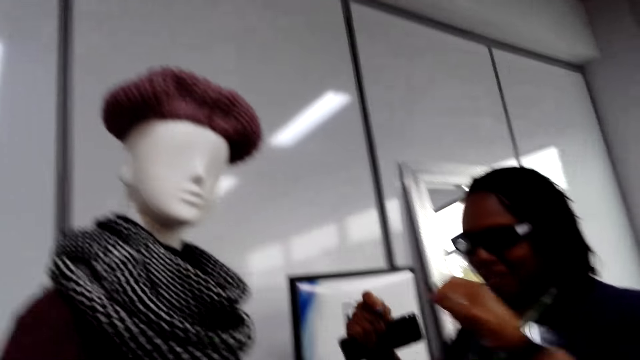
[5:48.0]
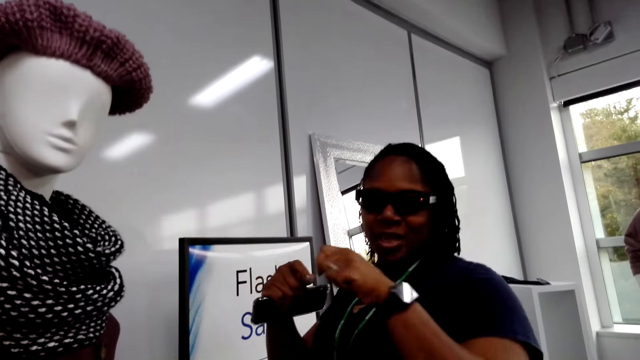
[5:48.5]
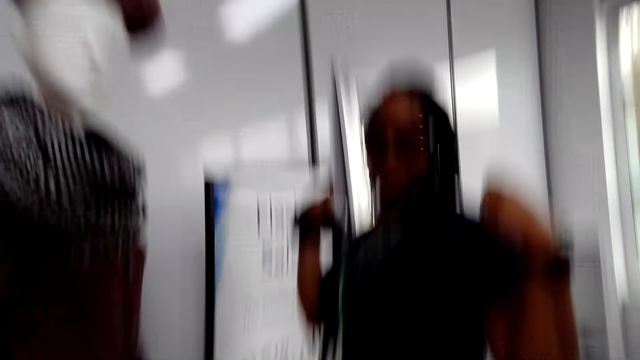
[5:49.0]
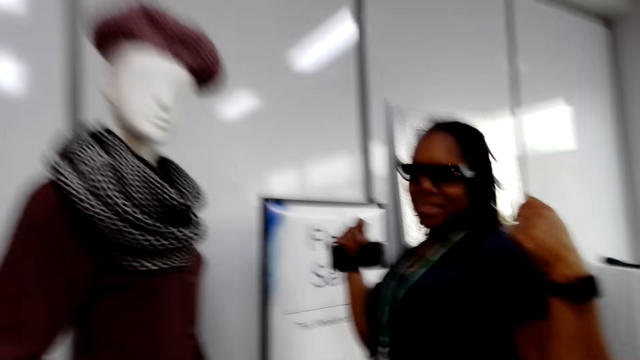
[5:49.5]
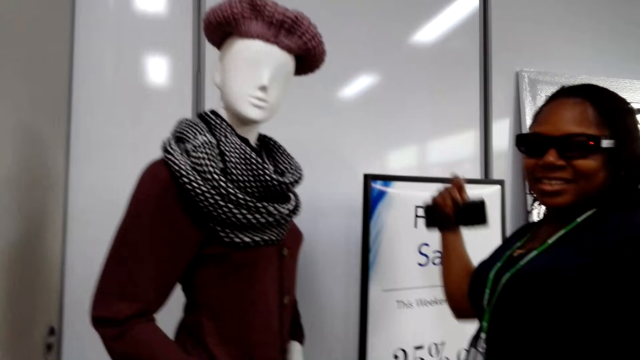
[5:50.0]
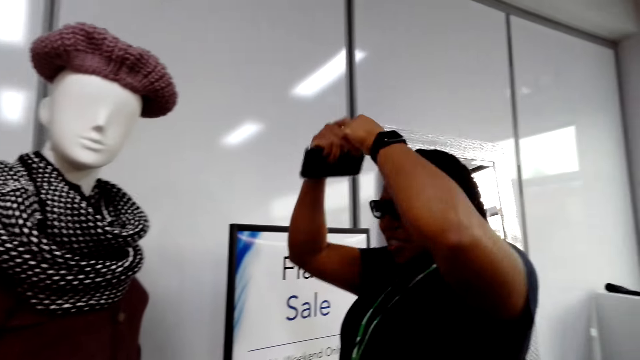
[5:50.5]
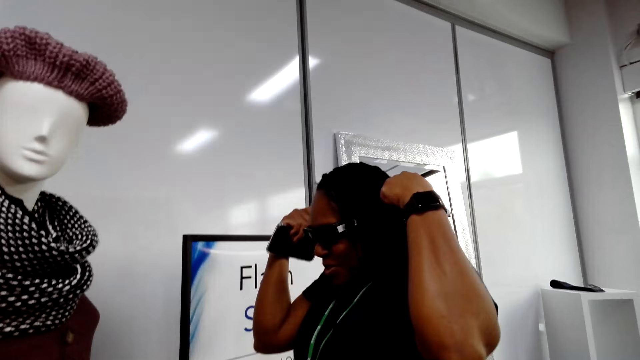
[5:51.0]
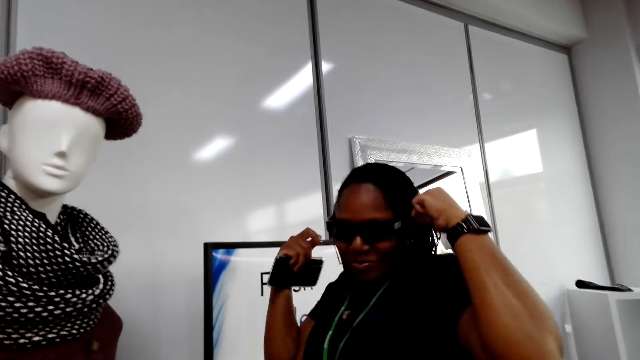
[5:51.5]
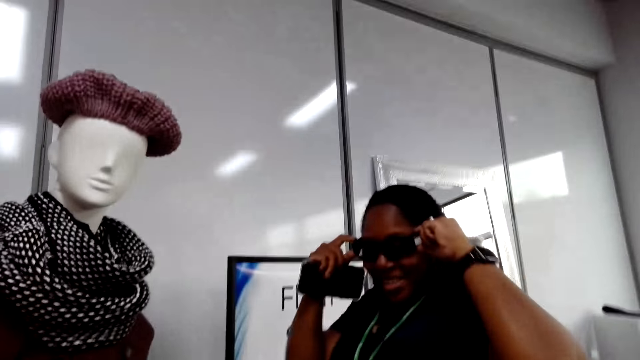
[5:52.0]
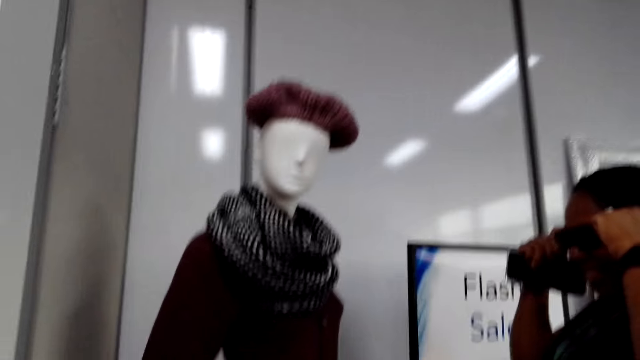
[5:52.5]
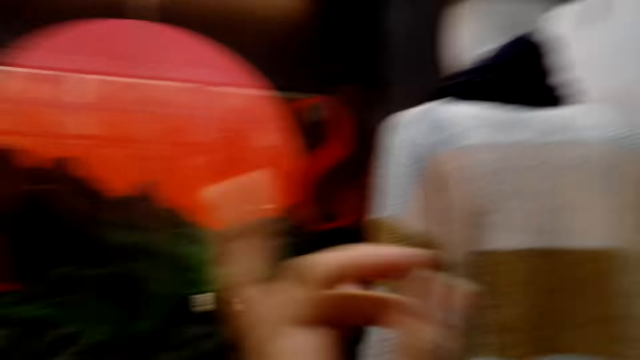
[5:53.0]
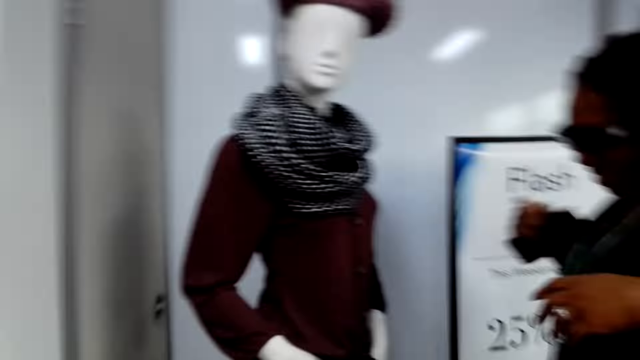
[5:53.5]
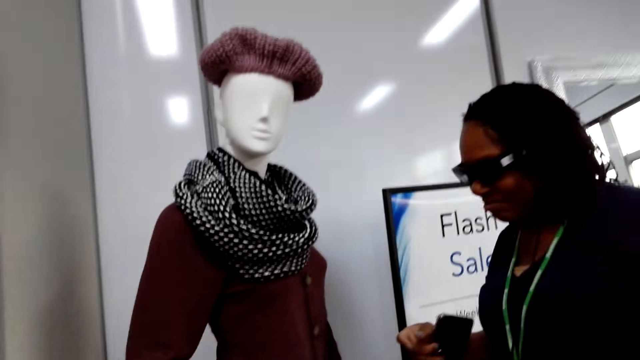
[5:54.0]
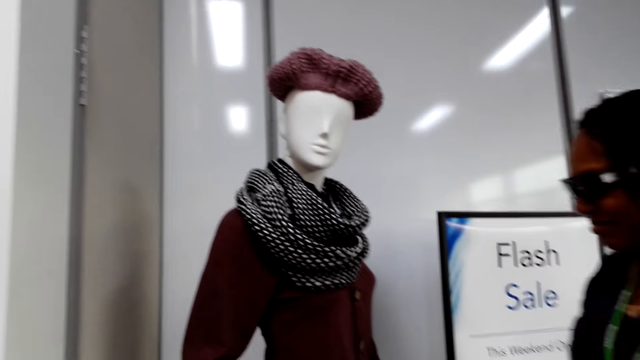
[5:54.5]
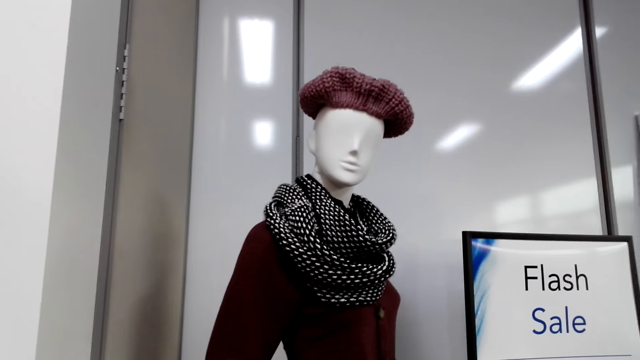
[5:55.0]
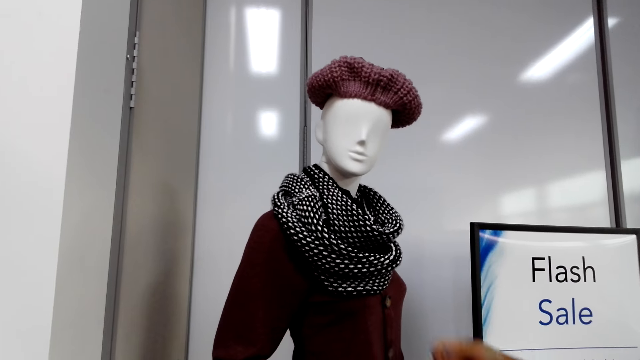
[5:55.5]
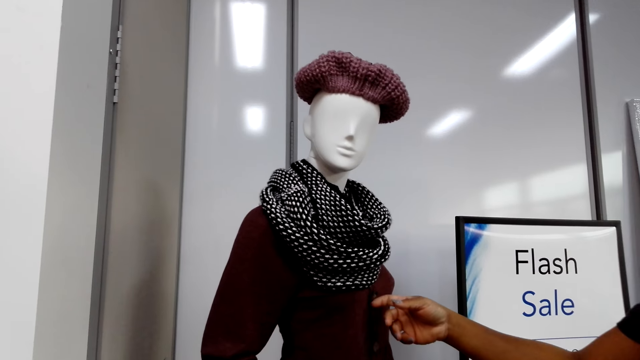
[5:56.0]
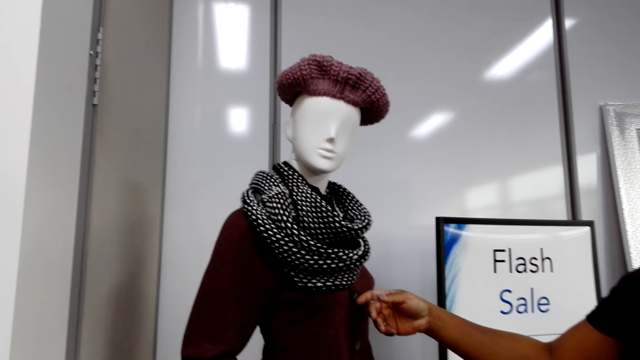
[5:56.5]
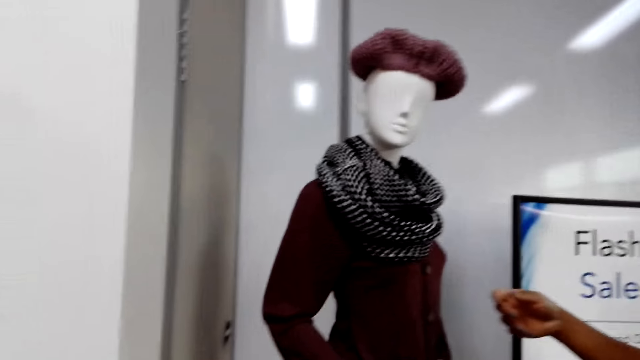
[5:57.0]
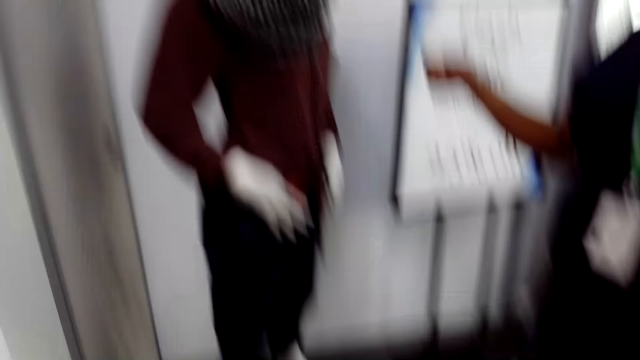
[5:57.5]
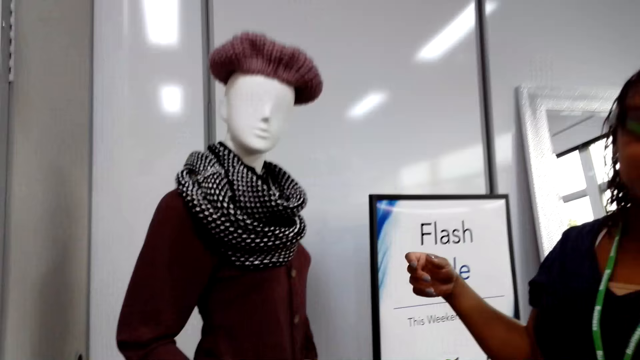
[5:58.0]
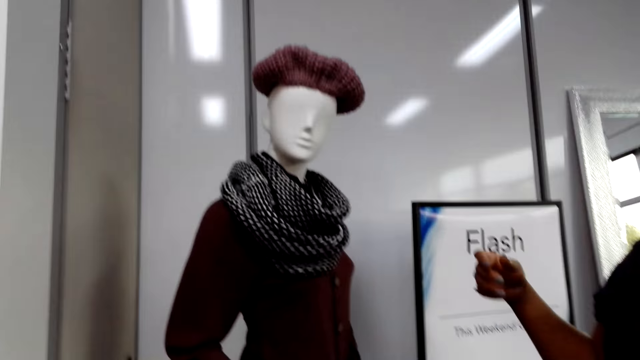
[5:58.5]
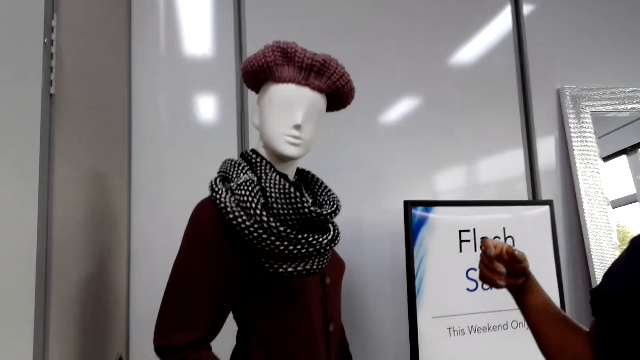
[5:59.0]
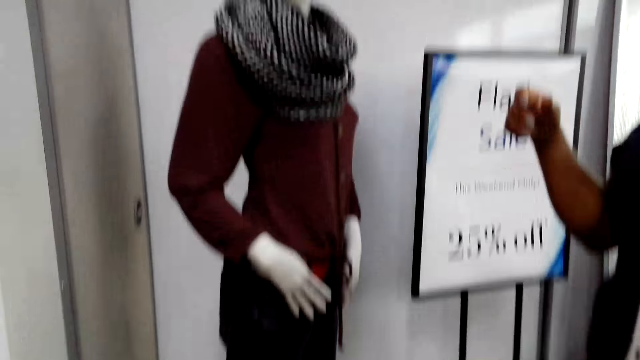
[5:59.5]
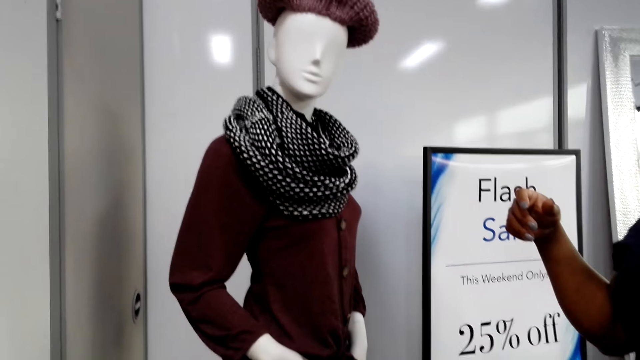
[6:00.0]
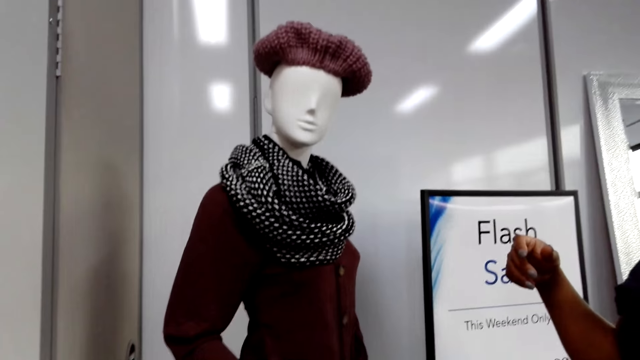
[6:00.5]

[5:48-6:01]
A woman touches a cloth.

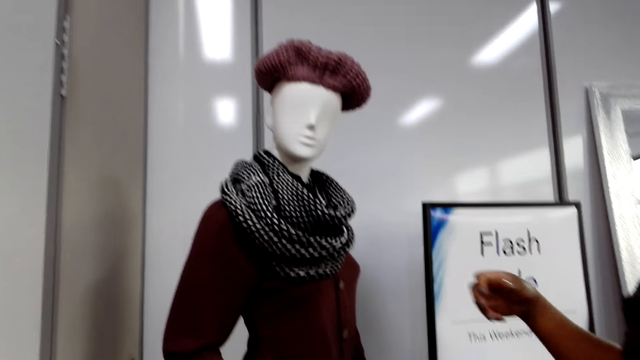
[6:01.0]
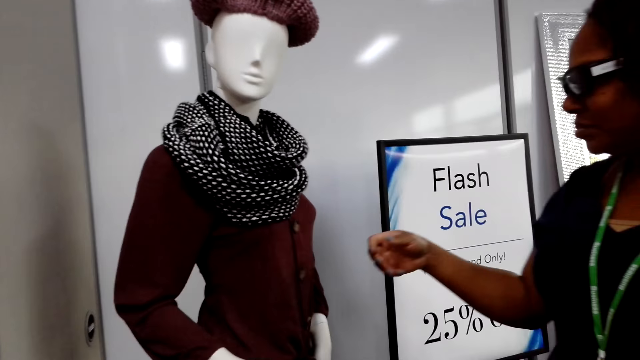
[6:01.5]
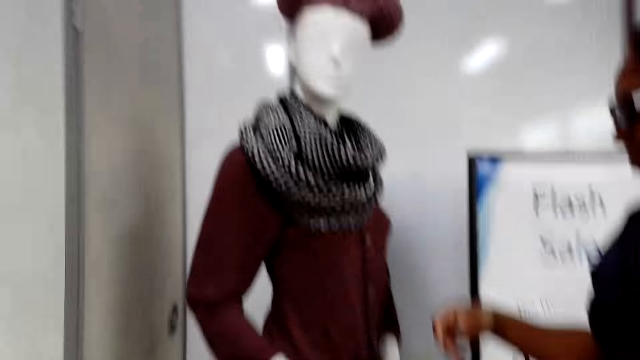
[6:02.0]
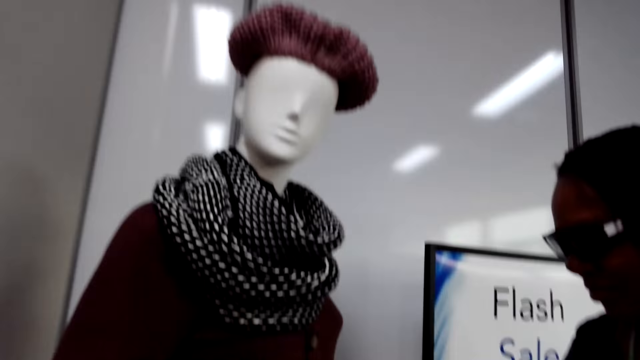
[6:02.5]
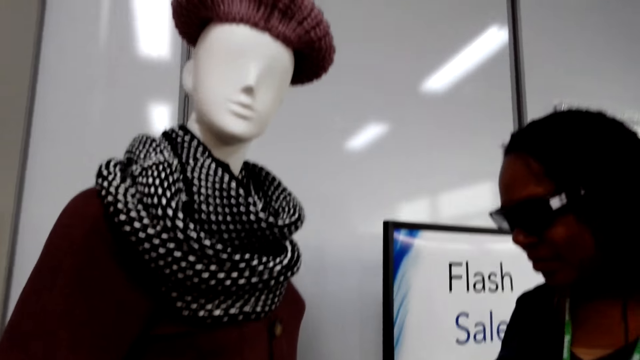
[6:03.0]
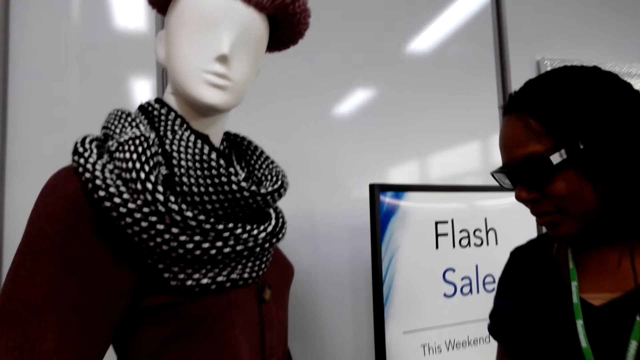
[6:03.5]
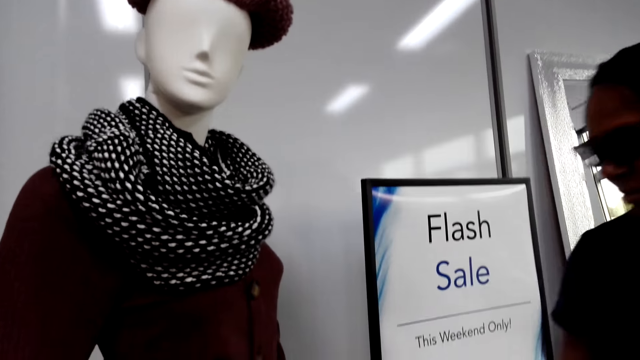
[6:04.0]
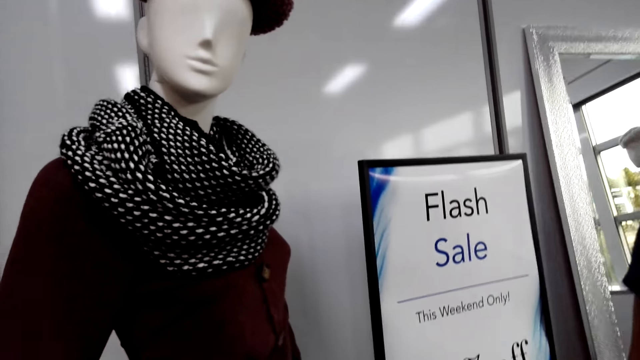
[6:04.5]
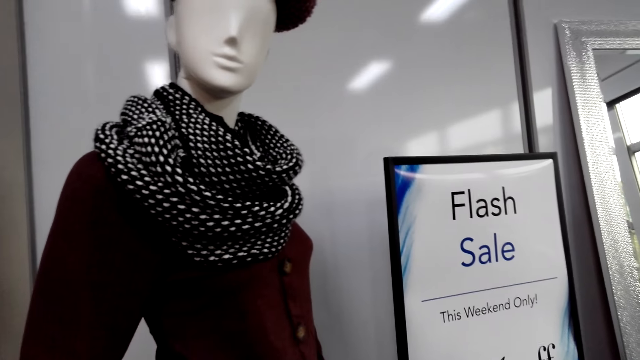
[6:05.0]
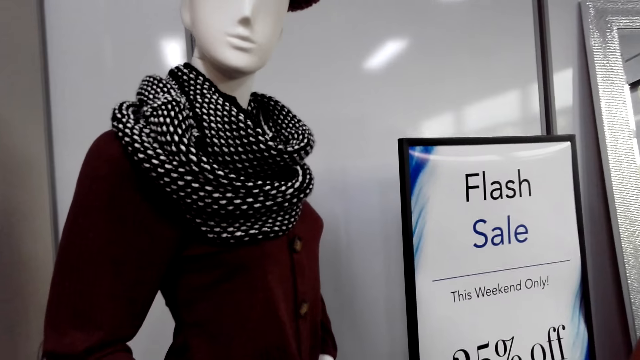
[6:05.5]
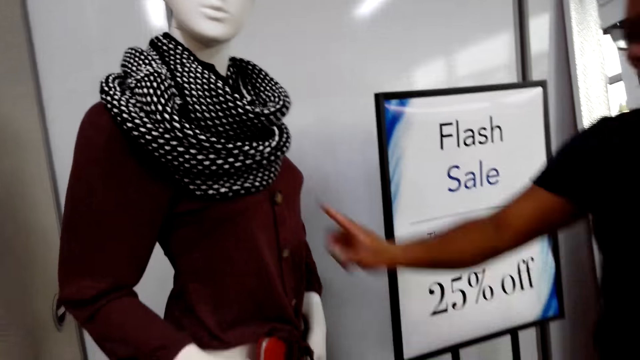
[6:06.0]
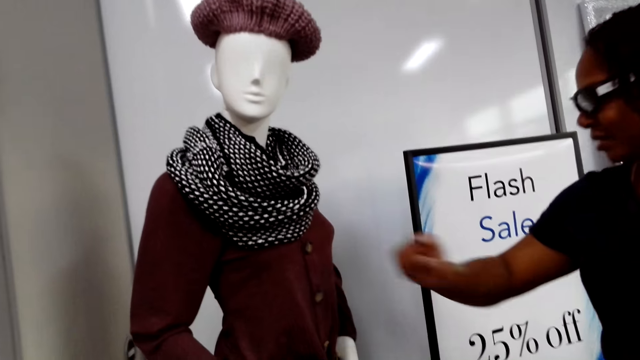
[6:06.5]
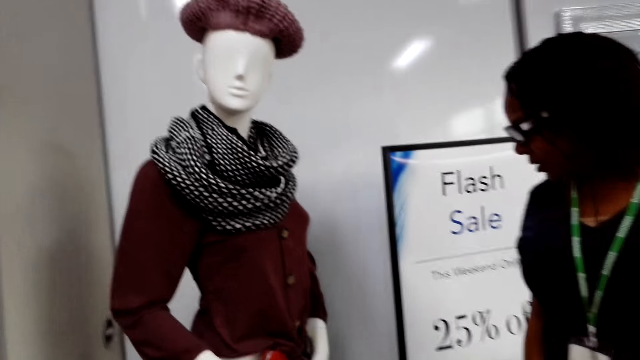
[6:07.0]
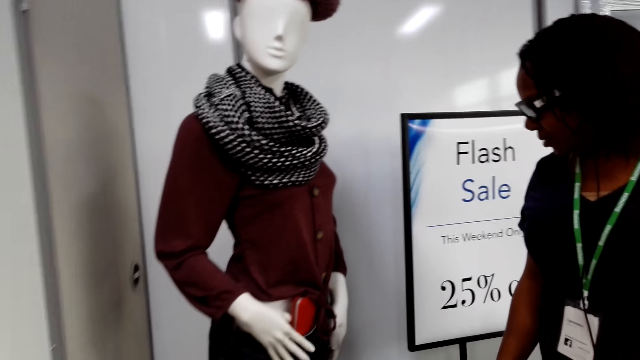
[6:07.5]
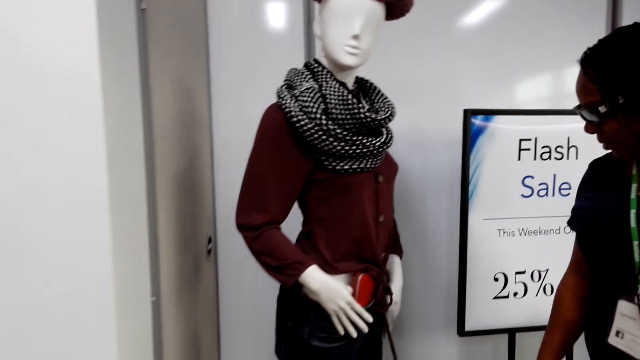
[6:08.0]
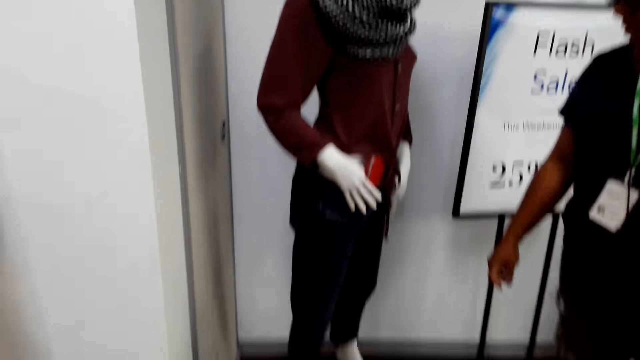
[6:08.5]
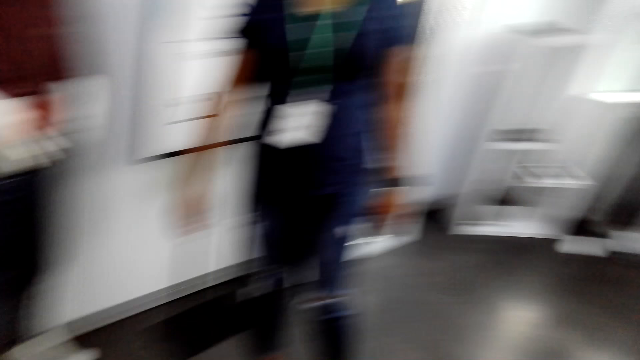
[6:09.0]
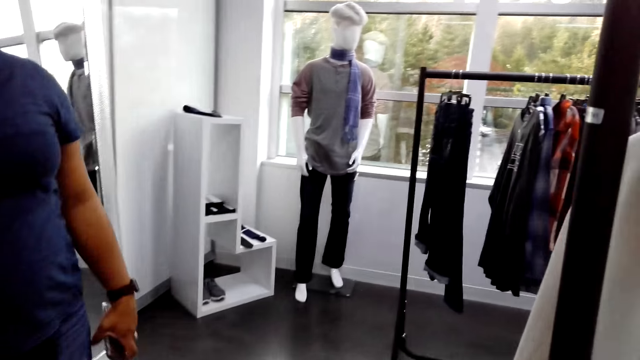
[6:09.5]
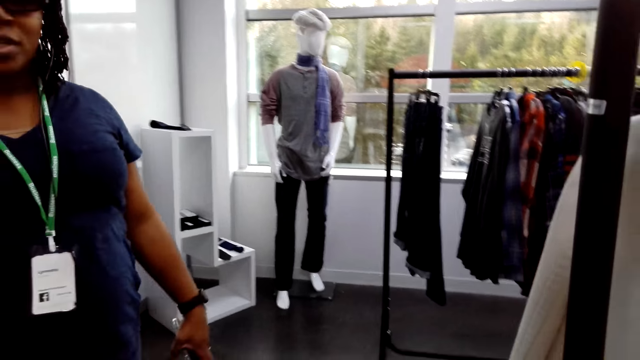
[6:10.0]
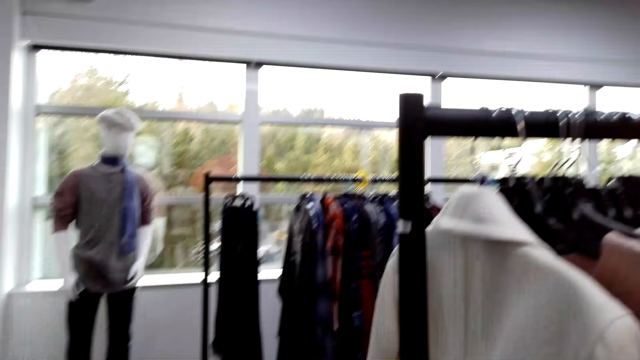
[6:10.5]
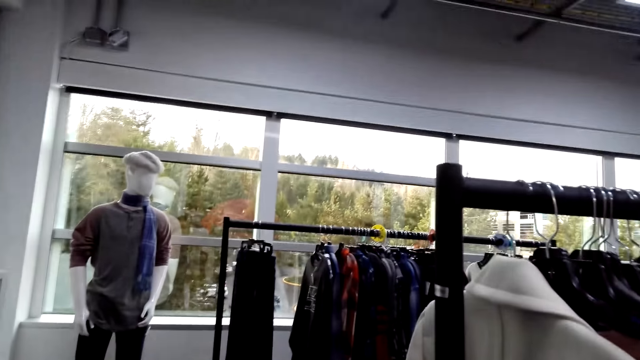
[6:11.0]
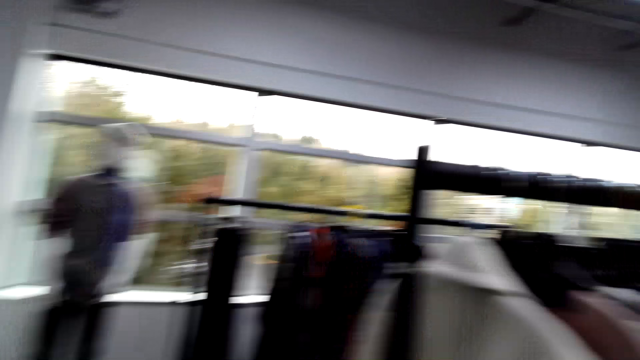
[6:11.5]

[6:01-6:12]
A woman touches a cloth with a finger. The woman points at the dummy. The camera wearer looks around a shop.
